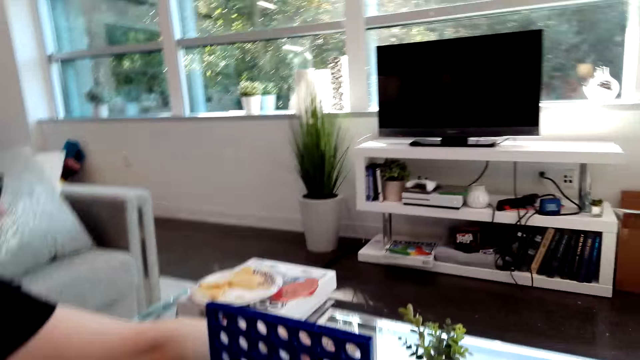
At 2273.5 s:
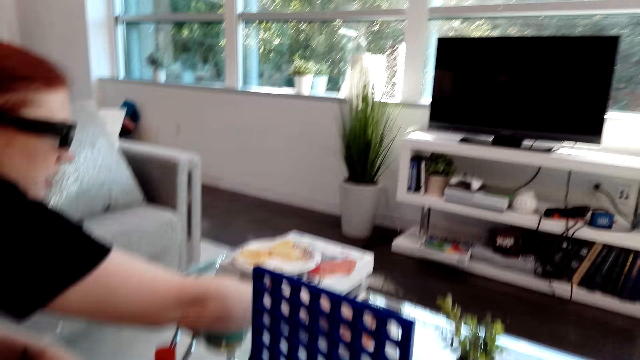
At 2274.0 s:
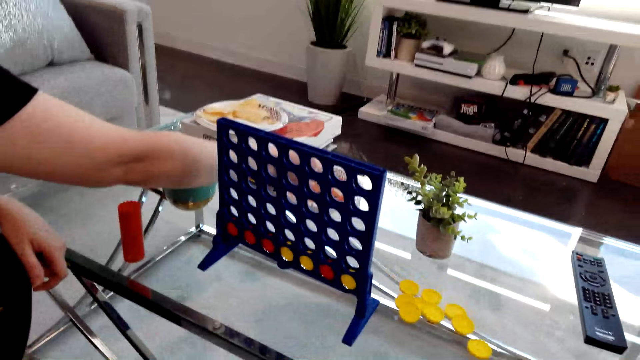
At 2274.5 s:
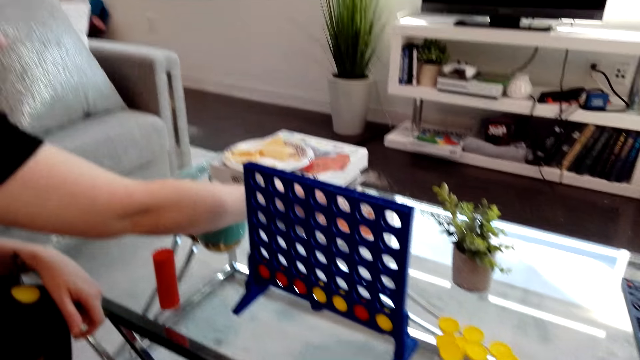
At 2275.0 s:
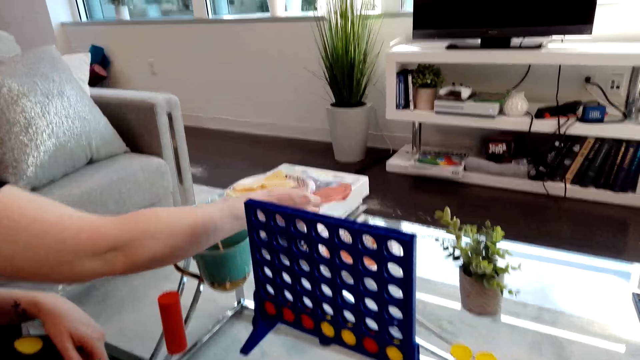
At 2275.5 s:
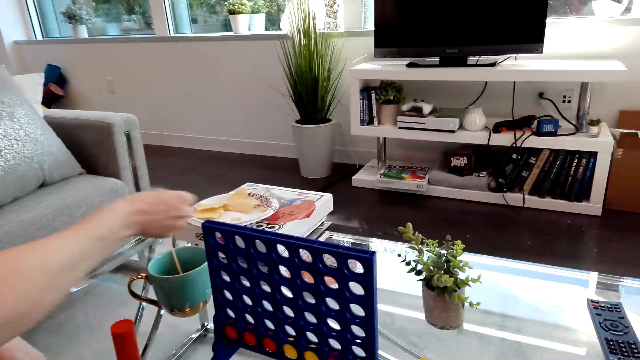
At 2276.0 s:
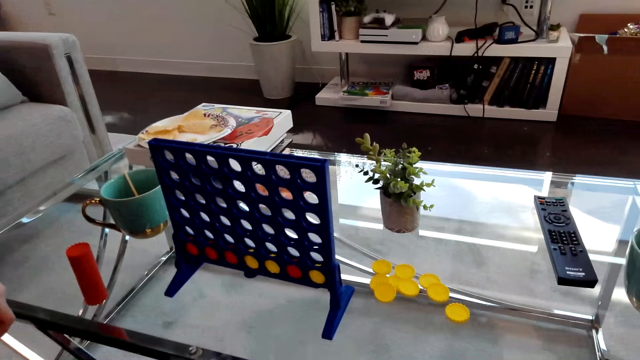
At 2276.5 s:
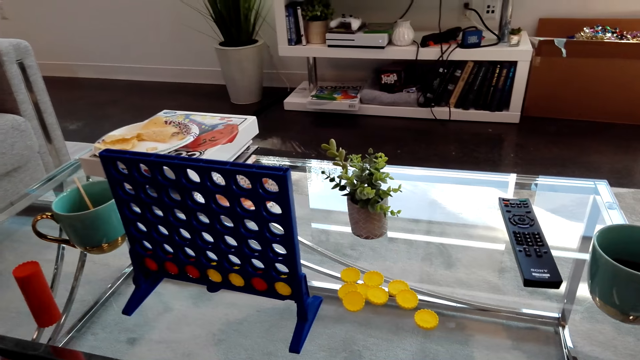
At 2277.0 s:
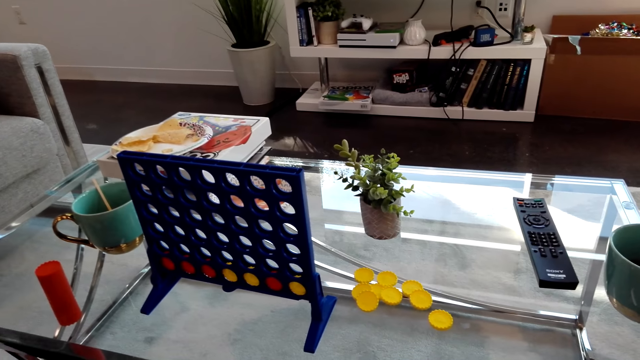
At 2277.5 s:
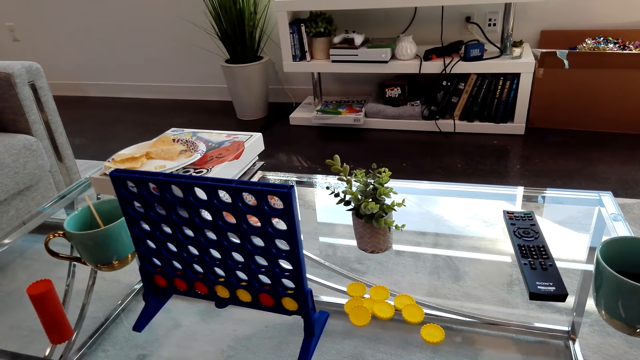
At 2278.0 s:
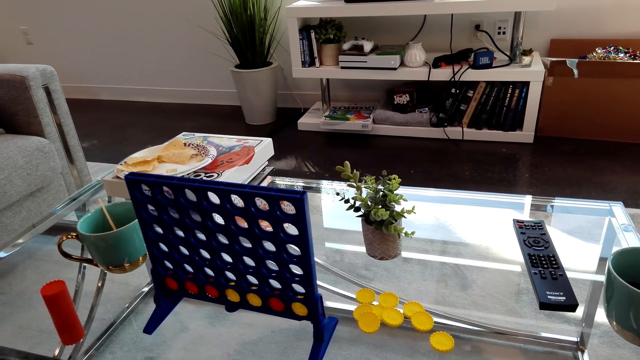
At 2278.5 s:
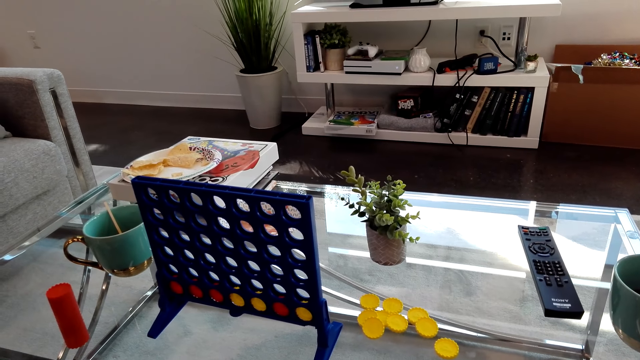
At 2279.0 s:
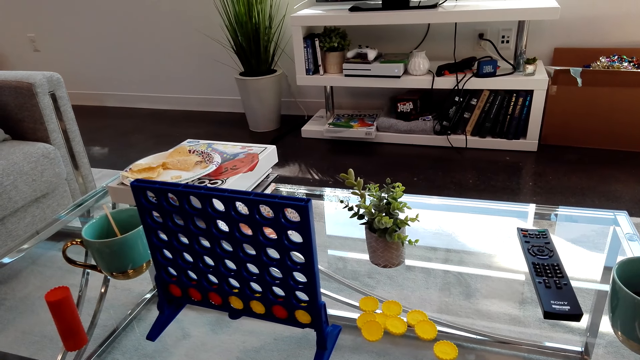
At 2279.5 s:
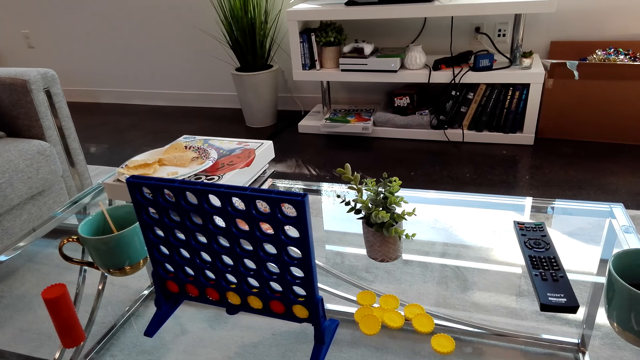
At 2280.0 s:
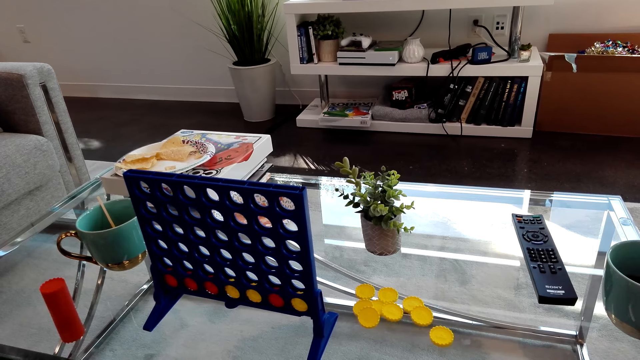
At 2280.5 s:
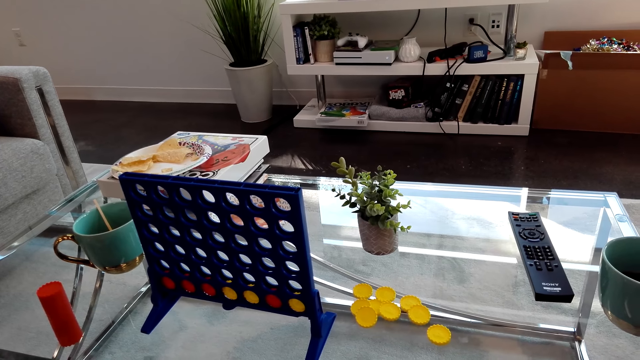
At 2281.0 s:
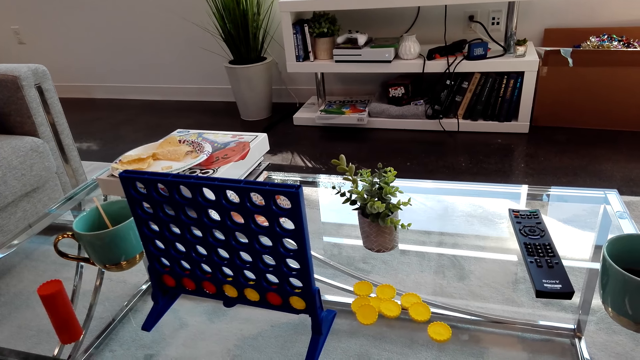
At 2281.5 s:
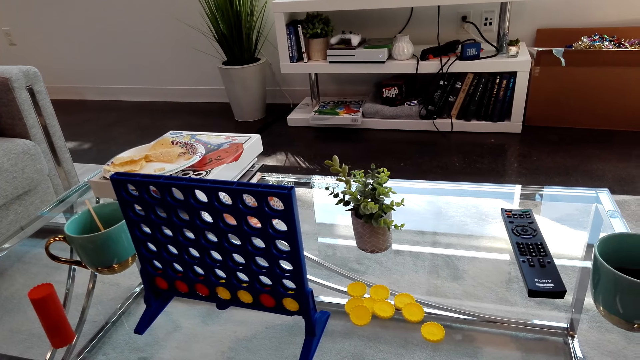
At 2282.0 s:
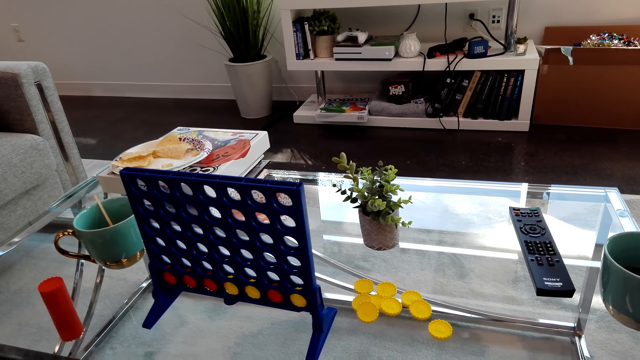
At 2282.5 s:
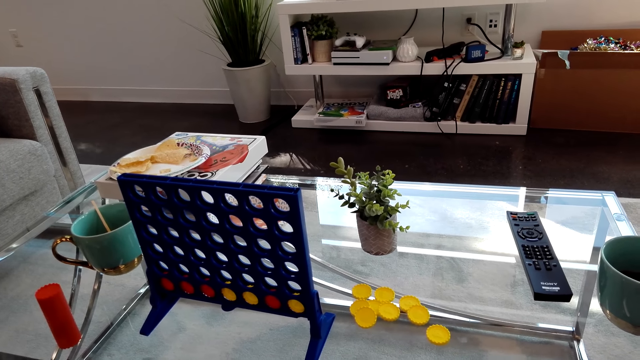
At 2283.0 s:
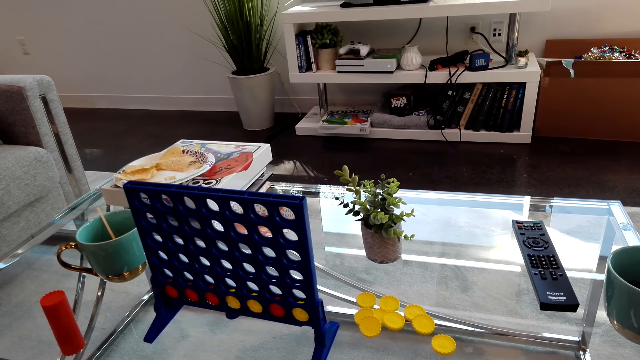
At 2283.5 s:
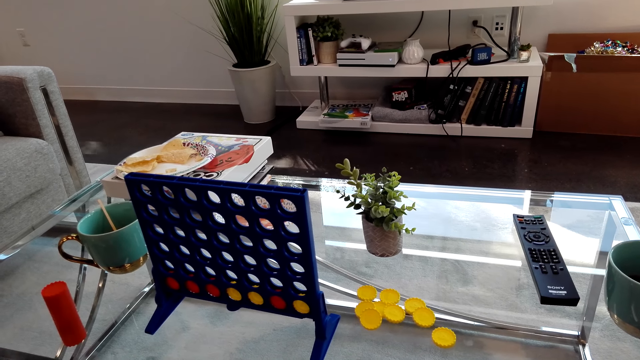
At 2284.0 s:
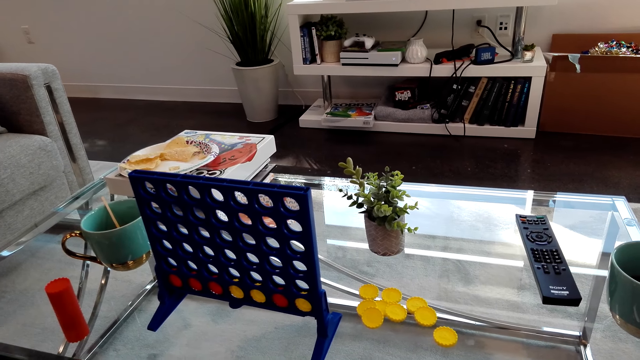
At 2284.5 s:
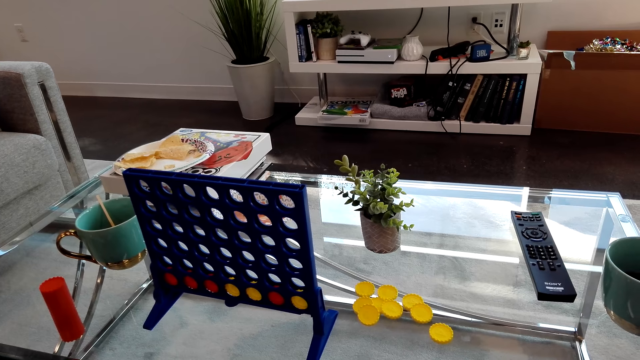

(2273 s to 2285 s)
The lady dips a crisp in sauce. The lady eats a snack. The camera wearer stares at the connect 4 game board.

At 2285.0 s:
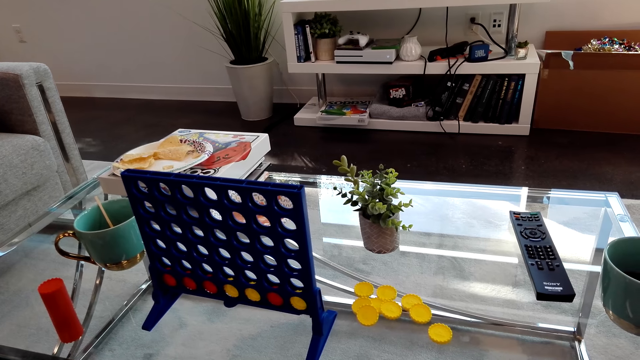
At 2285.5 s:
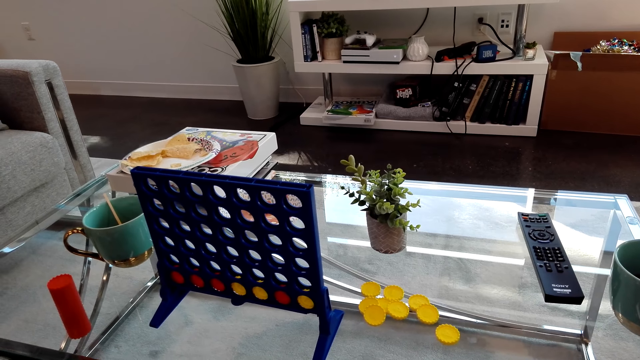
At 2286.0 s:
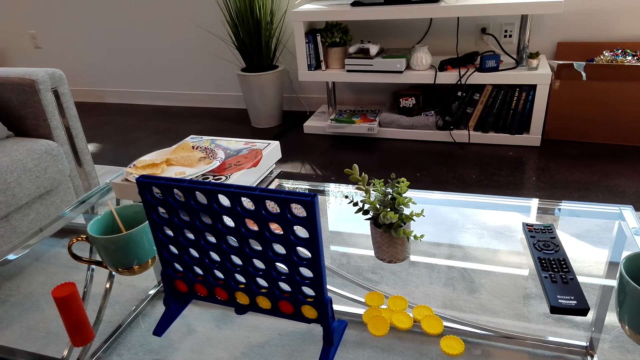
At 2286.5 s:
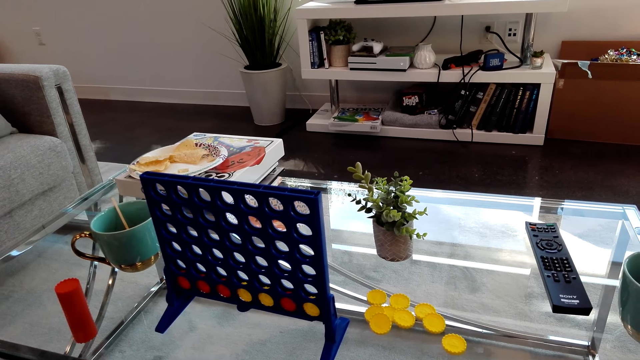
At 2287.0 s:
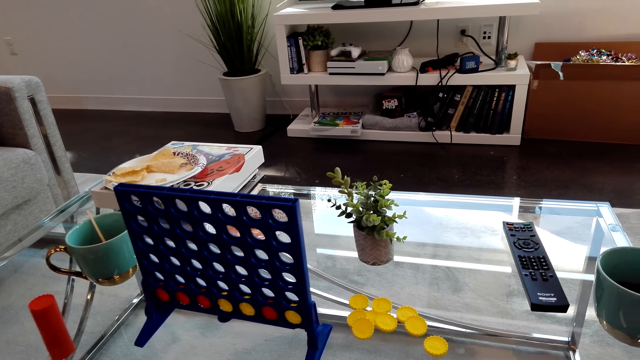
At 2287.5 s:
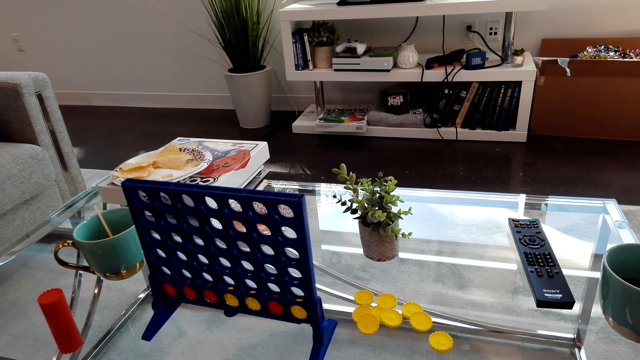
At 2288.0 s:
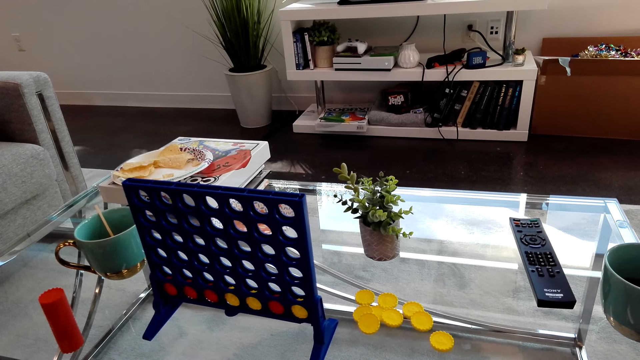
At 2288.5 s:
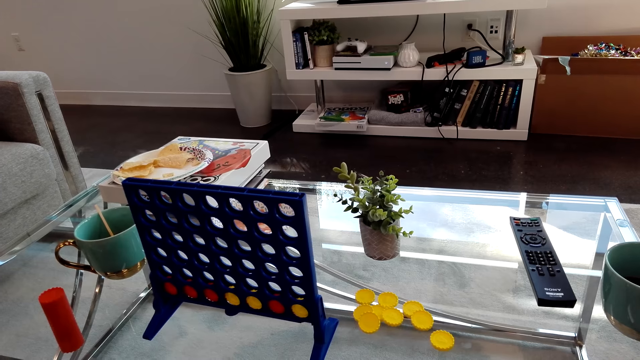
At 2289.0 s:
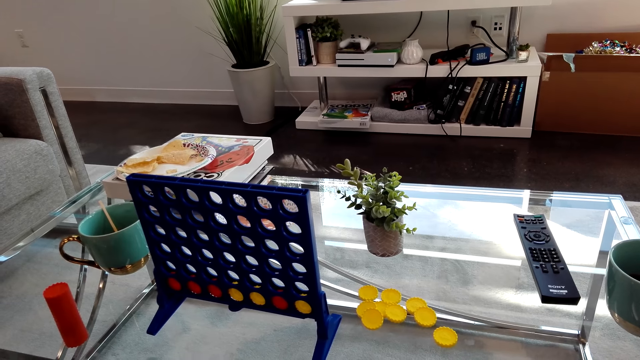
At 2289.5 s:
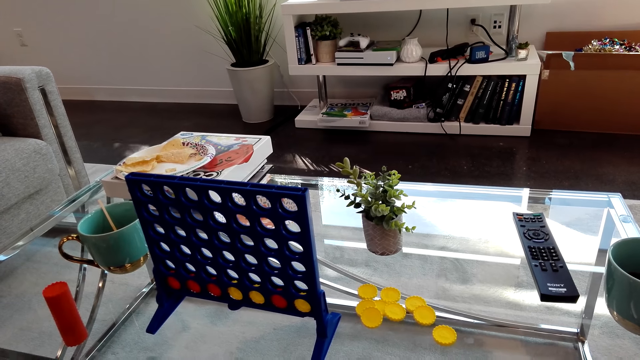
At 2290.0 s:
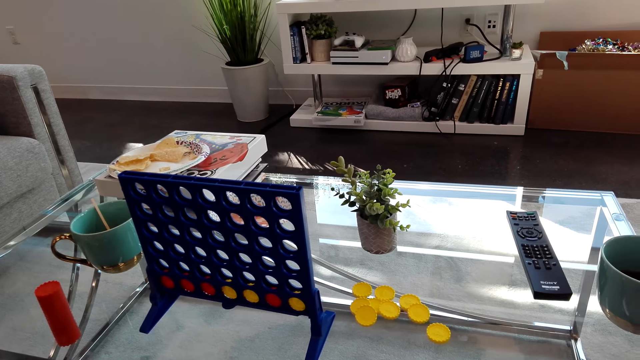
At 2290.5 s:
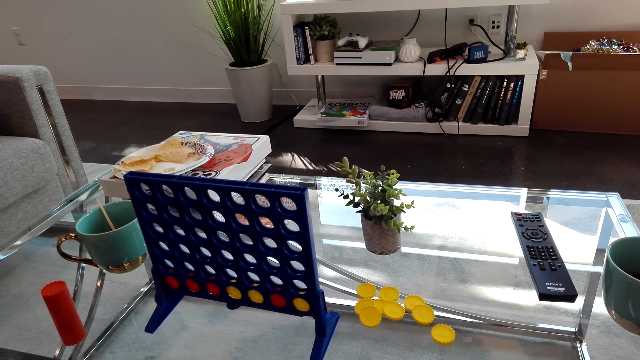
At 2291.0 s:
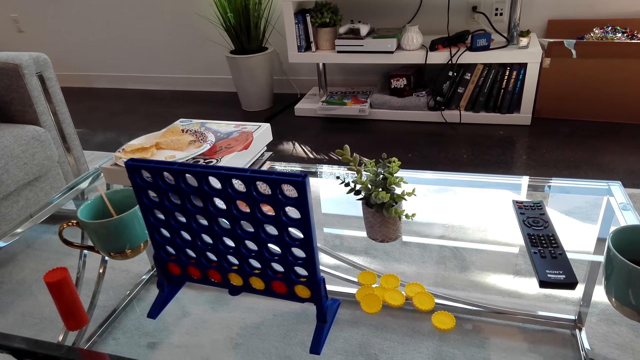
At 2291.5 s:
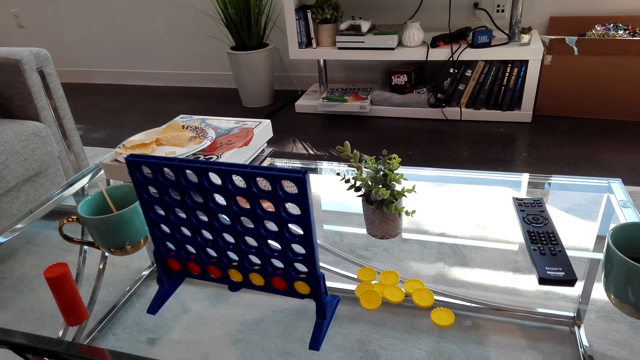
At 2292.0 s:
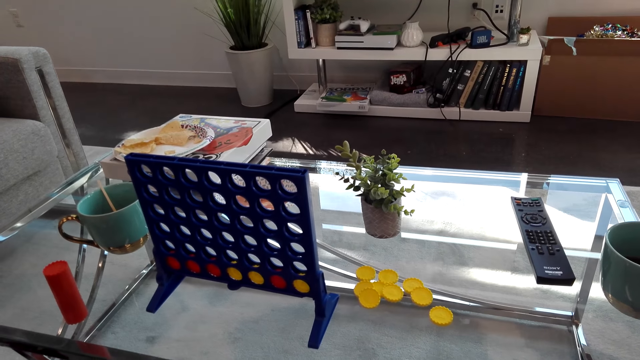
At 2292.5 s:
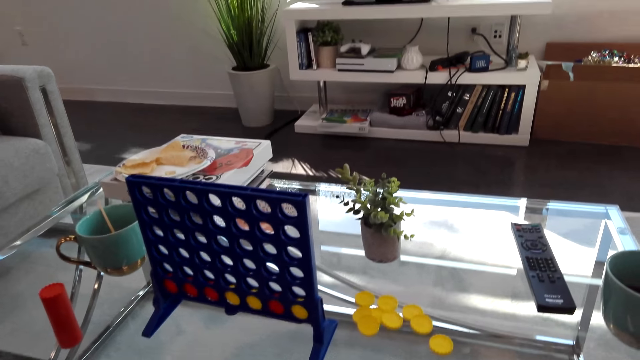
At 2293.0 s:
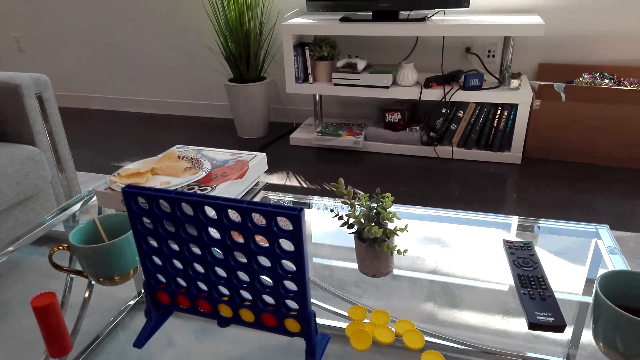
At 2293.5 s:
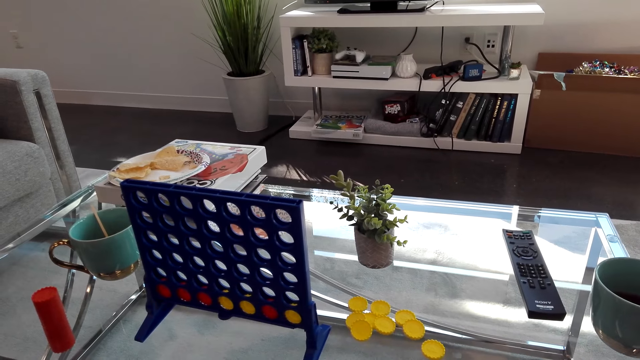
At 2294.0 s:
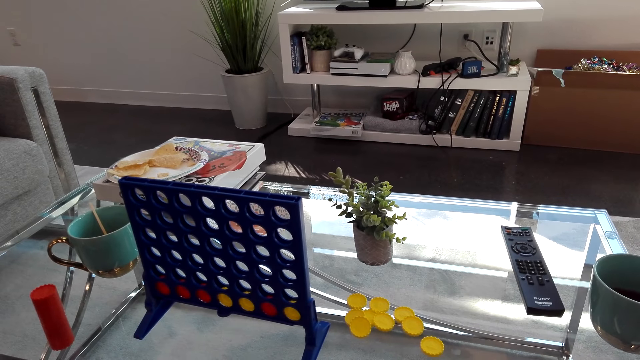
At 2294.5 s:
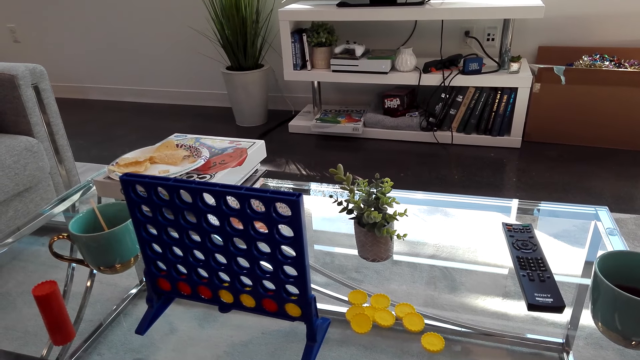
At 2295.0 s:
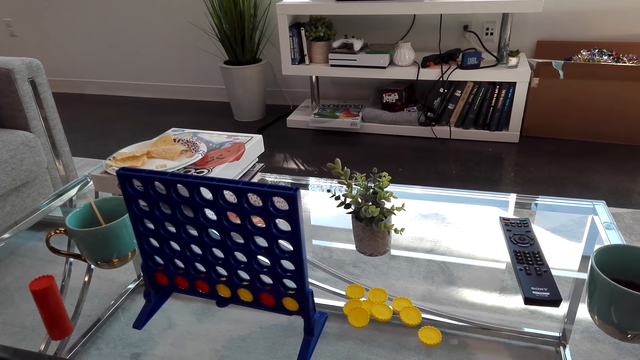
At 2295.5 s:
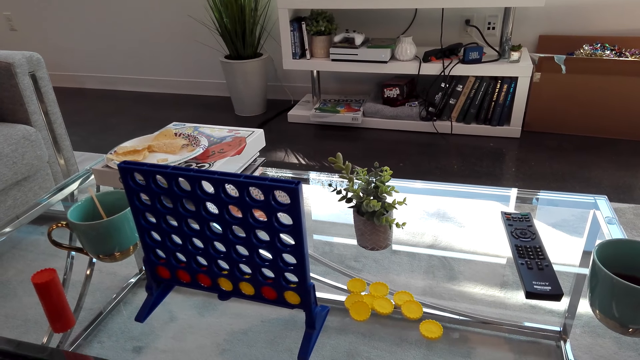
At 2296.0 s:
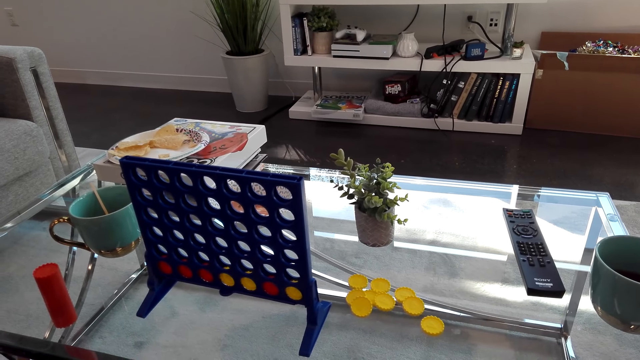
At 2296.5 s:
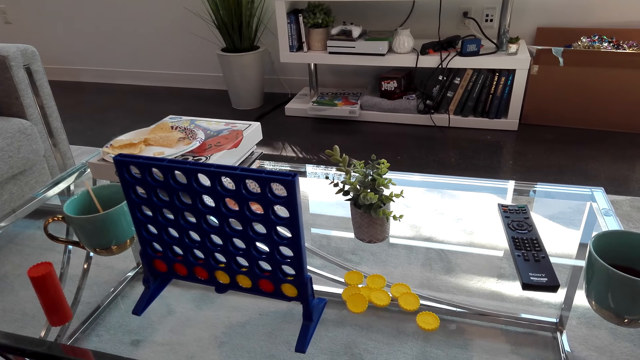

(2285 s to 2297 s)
The camera wearer looks around.
